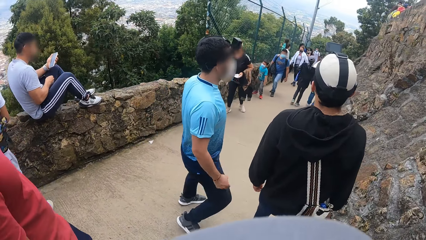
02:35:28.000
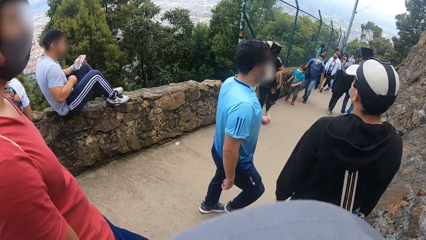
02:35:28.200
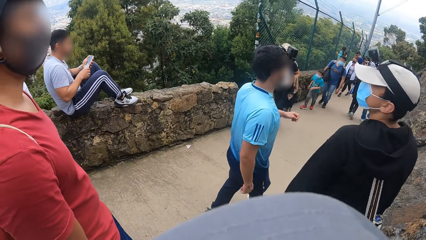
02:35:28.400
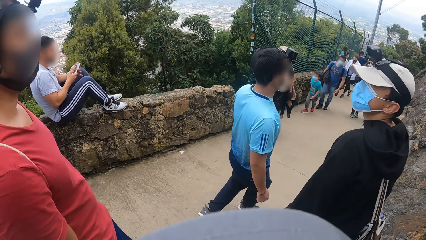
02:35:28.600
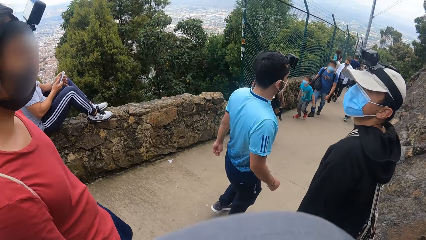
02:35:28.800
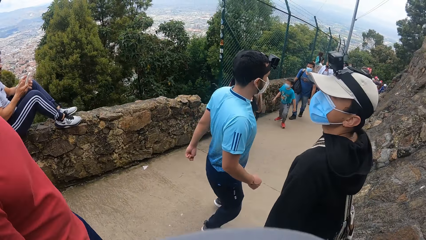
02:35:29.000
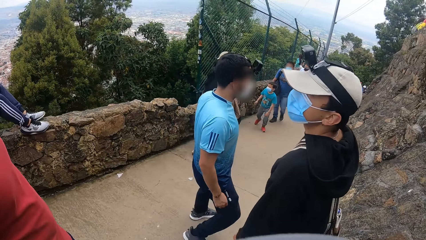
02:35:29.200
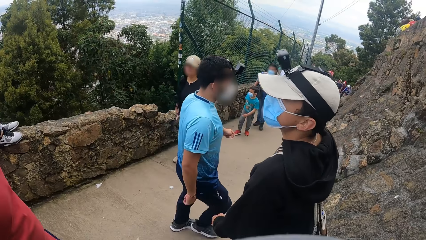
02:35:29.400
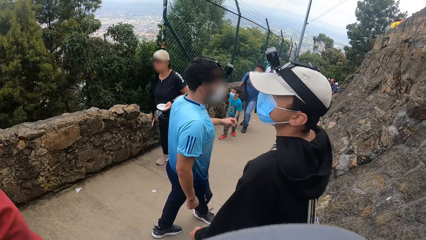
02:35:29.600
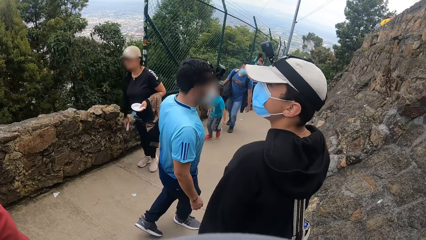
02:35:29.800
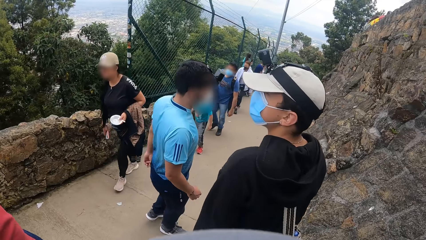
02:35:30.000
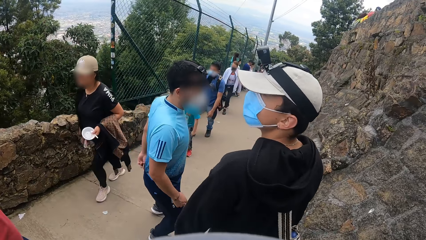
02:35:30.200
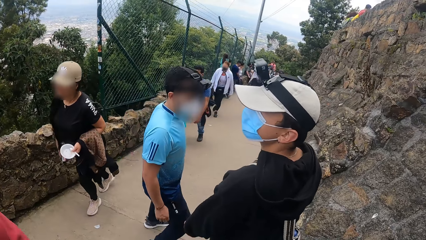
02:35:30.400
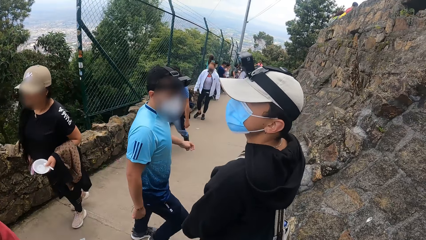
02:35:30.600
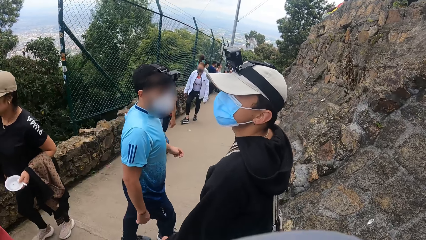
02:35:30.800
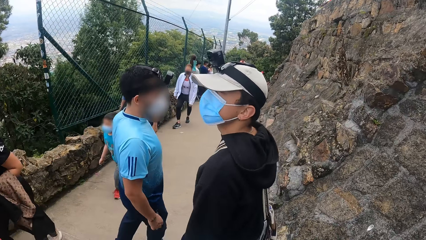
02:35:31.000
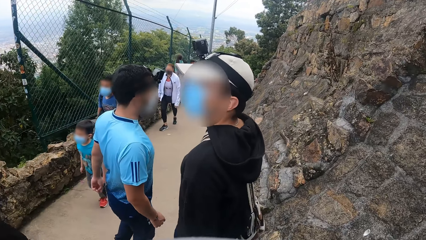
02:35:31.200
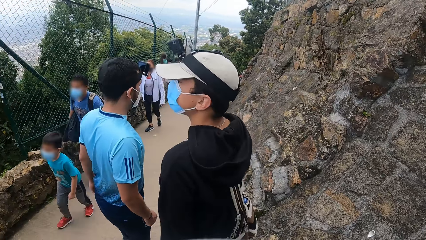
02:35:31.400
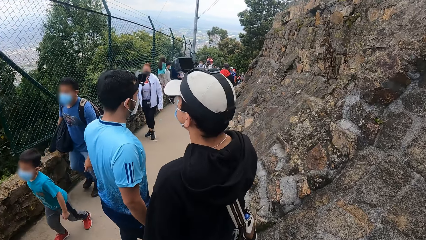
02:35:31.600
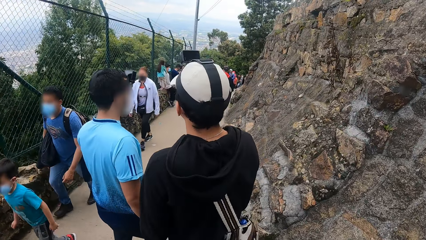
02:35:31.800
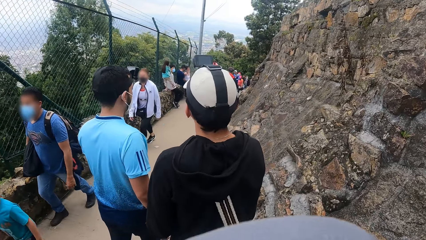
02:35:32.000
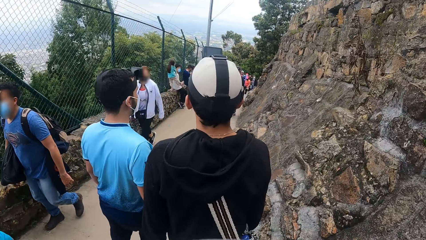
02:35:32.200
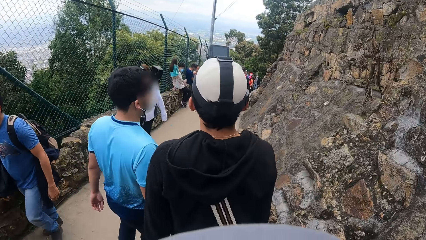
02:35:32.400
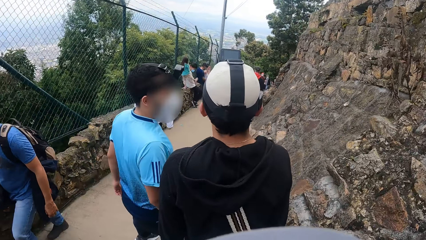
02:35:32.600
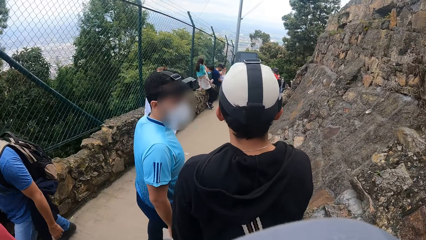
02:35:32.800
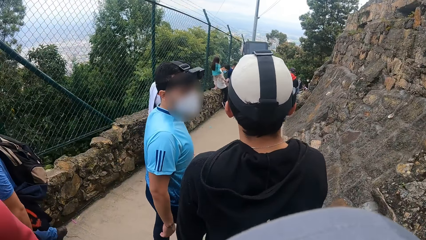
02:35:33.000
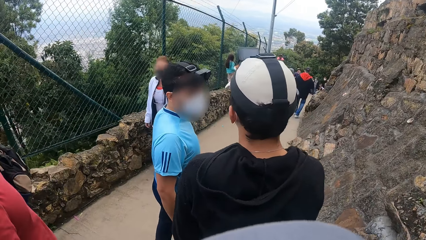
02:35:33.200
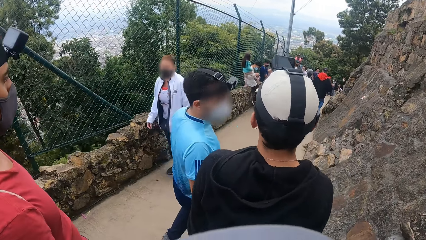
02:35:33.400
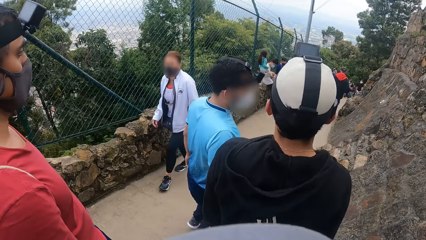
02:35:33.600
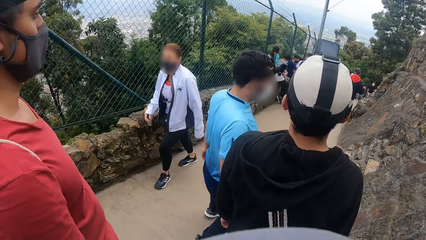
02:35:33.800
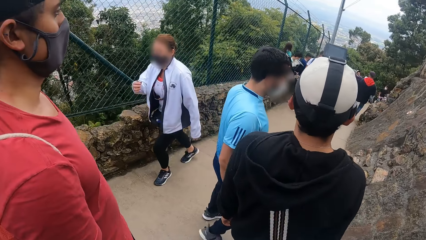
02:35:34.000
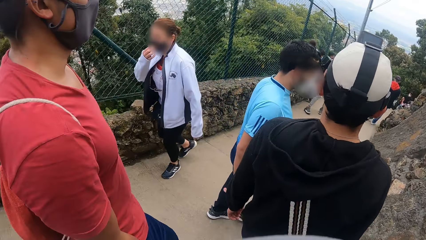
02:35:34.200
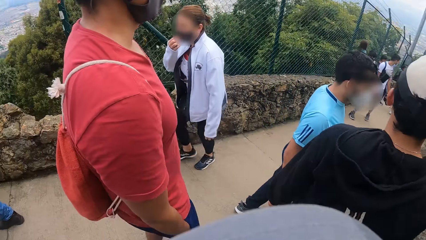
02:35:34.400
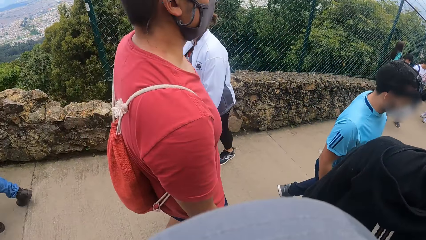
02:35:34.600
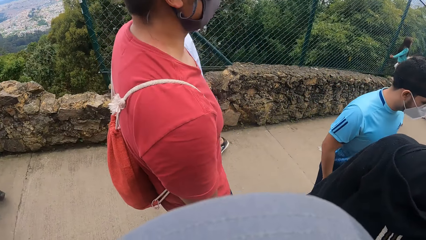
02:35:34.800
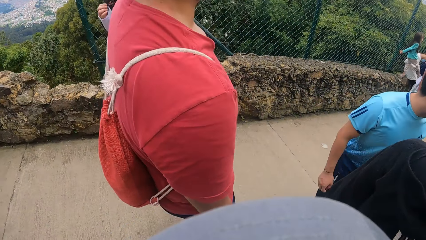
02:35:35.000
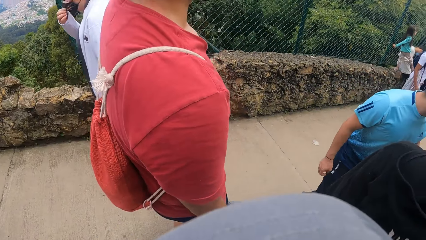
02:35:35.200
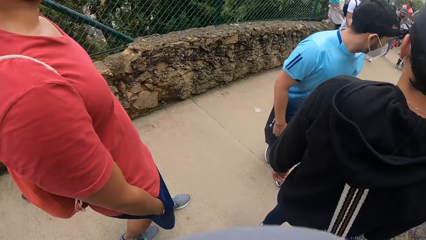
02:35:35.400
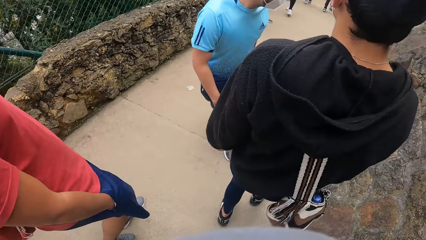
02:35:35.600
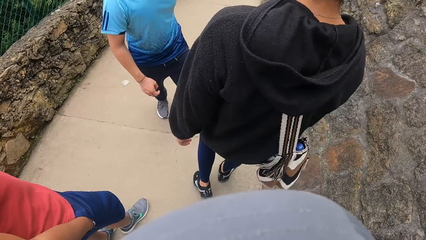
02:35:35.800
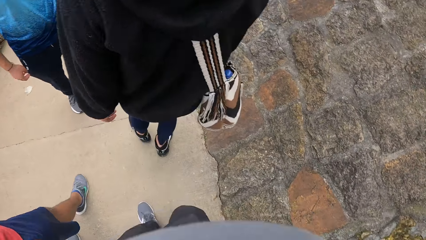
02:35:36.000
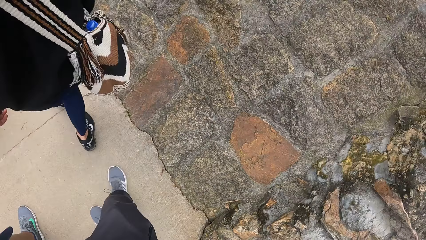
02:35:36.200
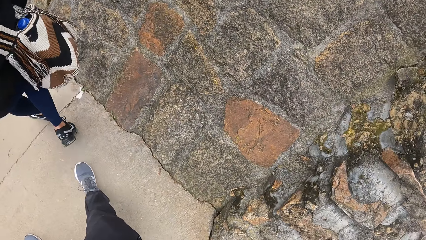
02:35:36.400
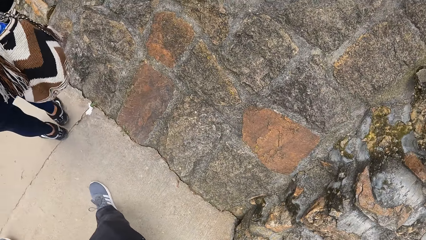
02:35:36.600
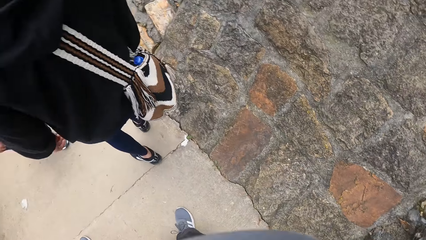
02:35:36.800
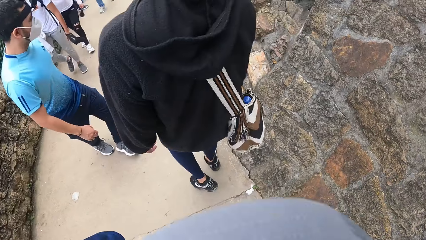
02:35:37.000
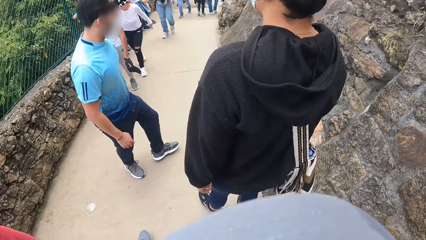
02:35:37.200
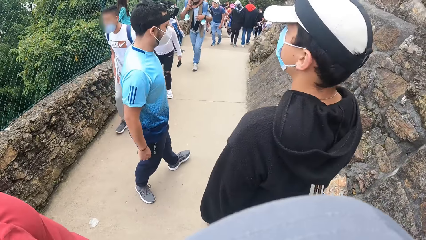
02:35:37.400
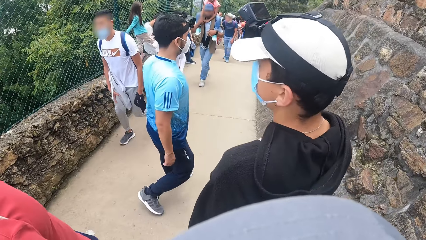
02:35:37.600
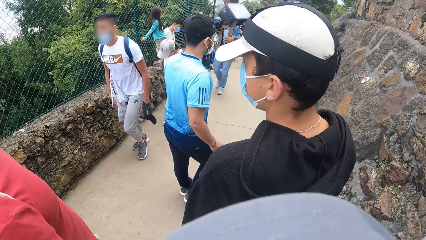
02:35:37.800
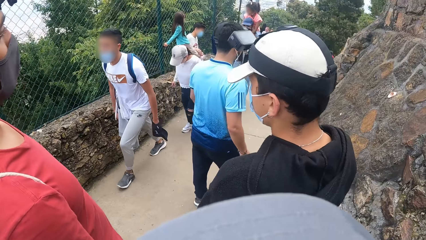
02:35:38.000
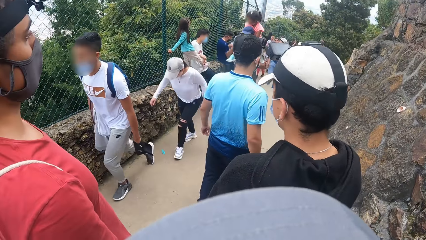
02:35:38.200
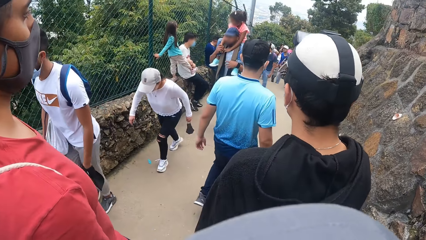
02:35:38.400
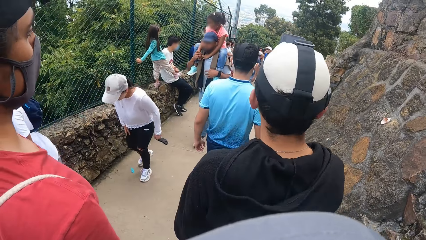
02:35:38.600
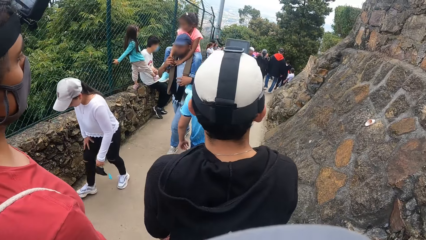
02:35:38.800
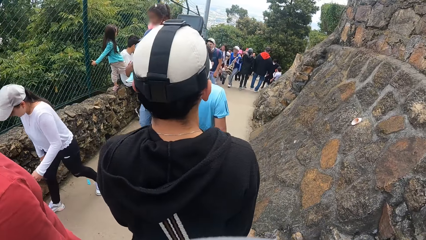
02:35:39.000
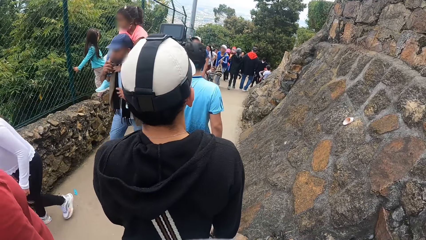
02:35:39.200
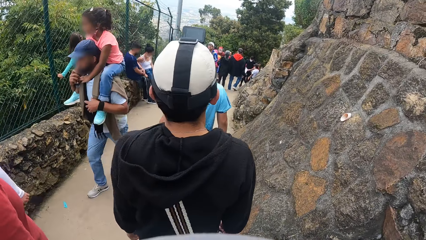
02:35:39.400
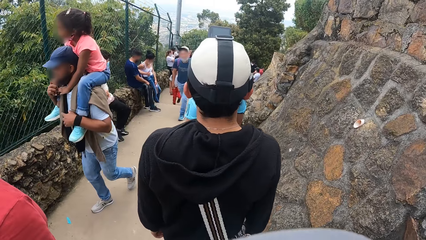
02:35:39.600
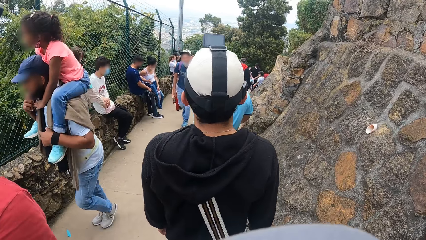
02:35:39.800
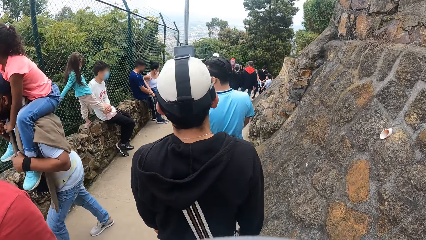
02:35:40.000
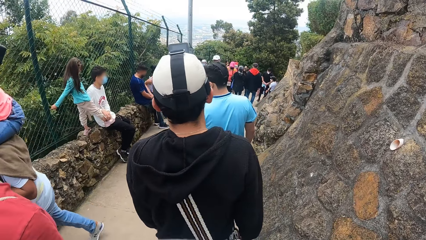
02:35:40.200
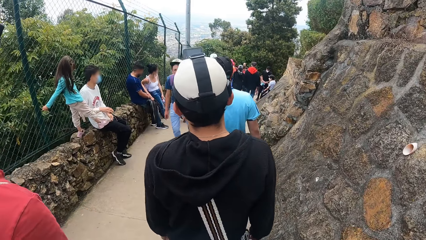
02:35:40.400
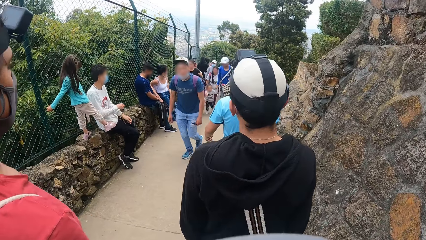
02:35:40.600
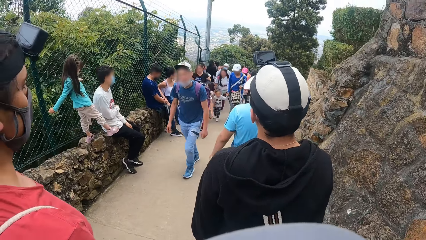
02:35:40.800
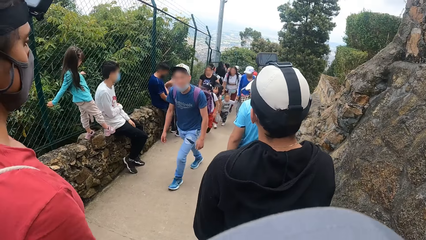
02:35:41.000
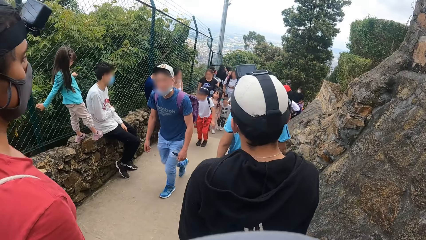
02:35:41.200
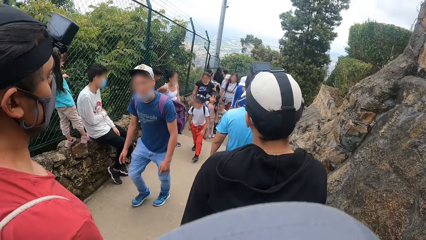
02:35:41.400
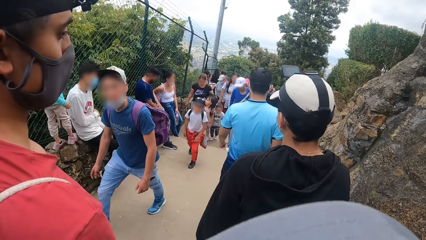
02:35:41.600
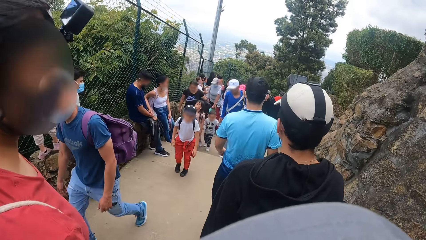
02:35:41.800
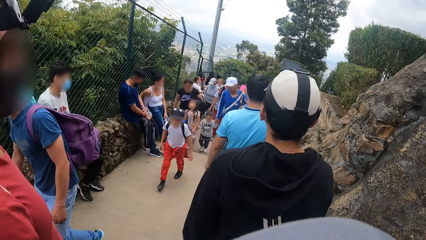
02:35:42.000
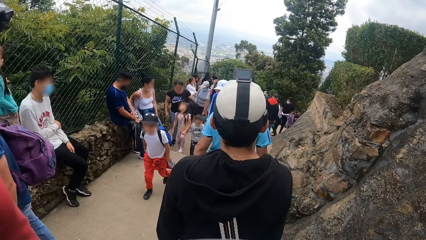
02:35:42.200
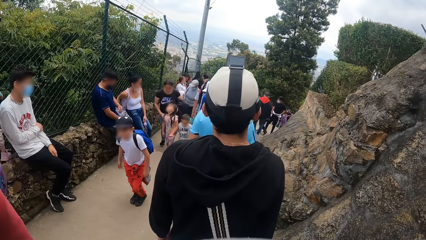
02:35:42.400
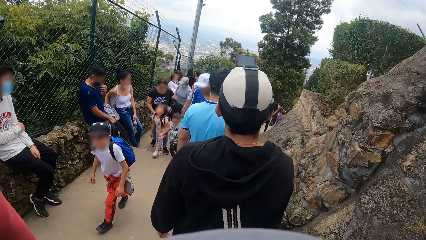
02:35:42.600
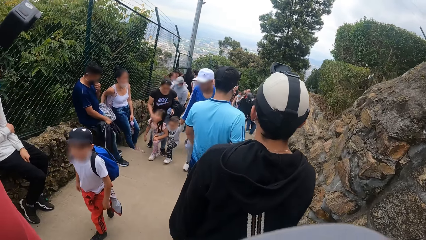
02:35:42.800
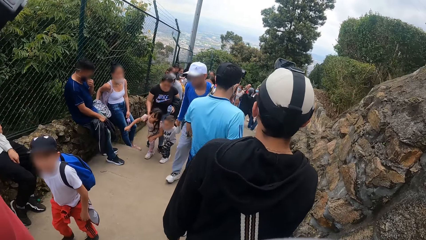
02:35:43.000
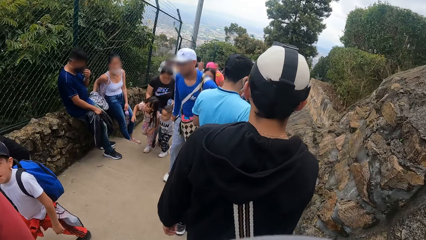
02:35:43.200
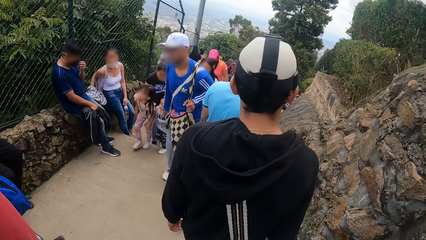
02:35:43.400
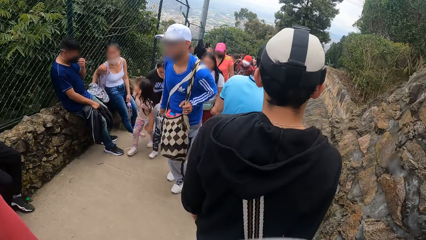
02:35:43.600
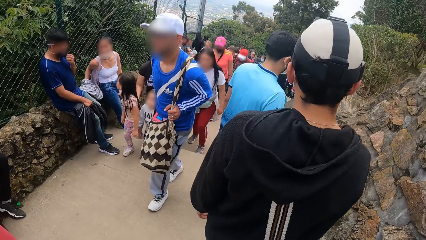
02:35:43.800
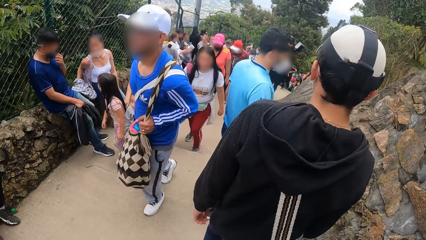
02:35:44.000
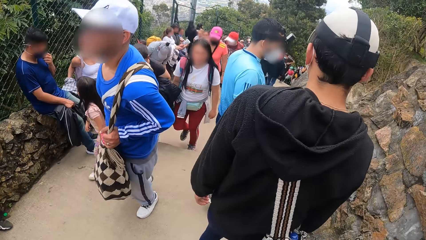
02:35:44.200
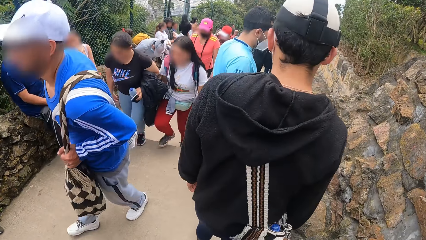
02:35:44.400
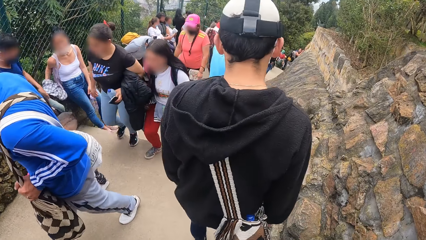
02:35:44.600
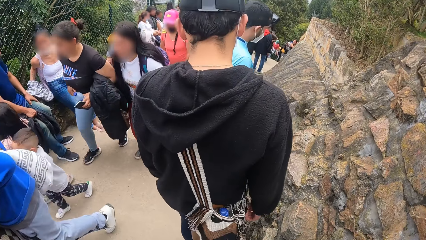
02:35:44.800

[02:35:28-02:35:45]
The man talks to another man.
